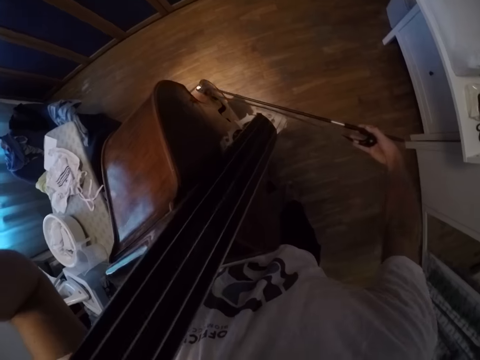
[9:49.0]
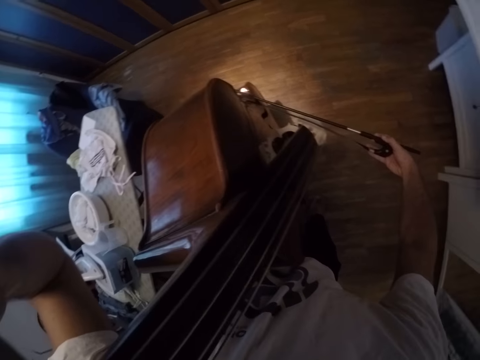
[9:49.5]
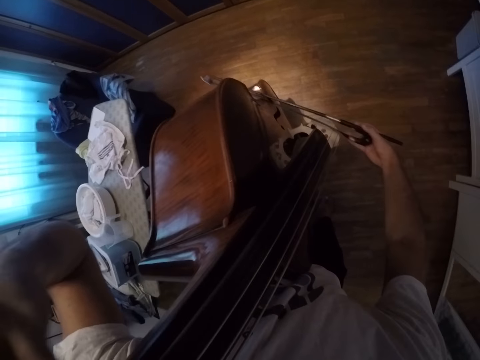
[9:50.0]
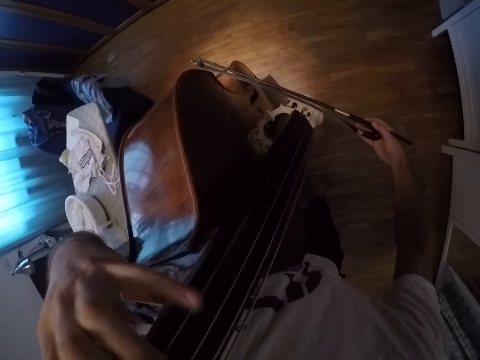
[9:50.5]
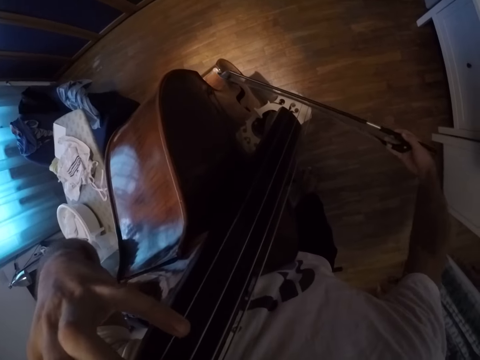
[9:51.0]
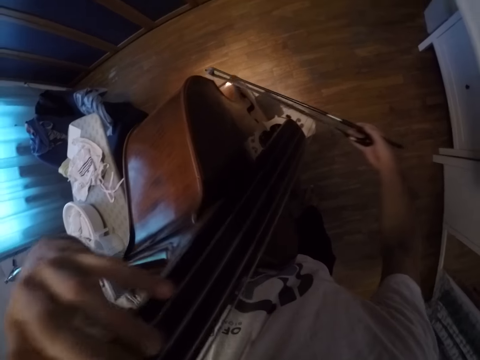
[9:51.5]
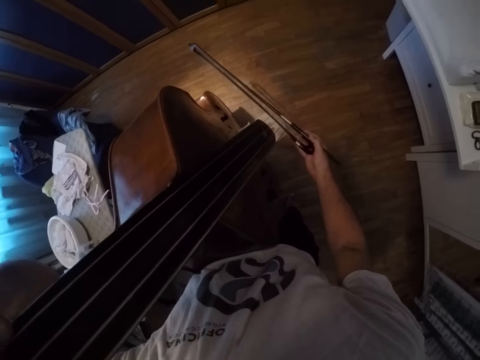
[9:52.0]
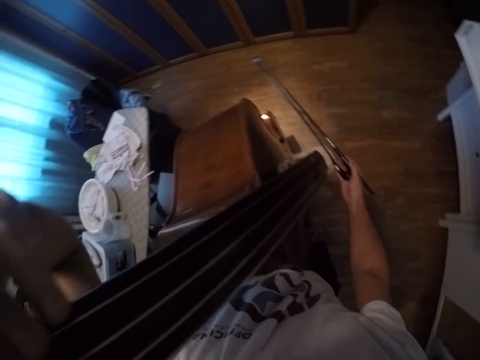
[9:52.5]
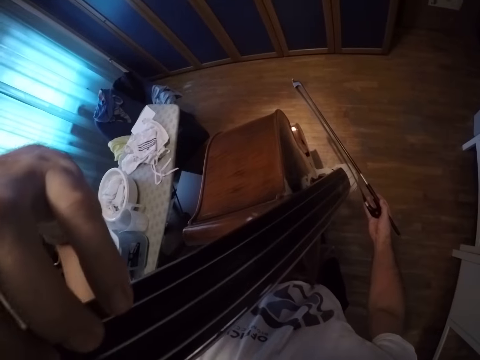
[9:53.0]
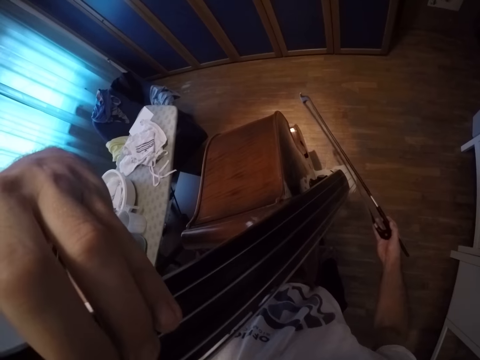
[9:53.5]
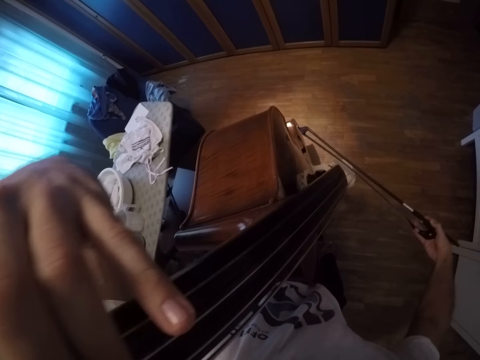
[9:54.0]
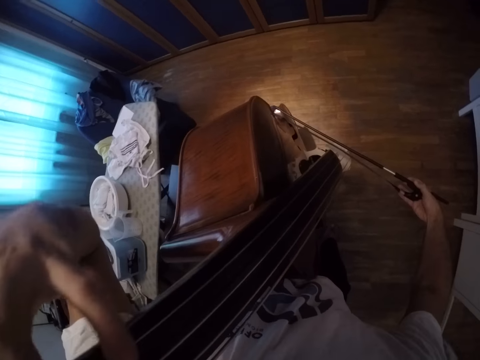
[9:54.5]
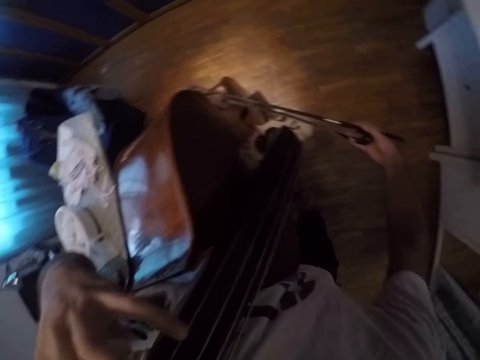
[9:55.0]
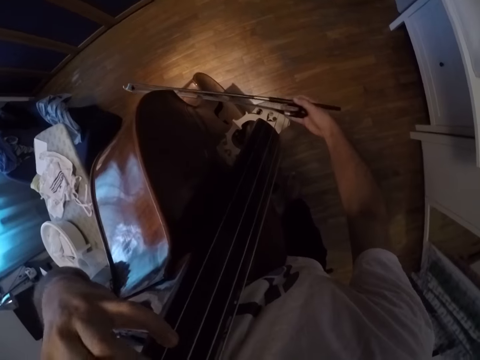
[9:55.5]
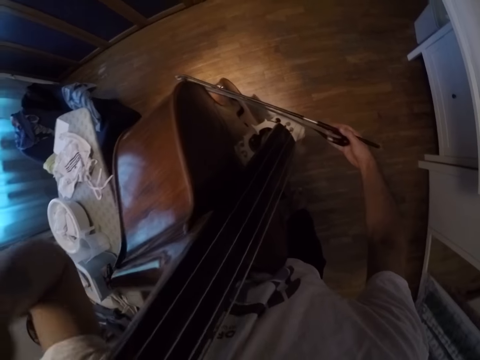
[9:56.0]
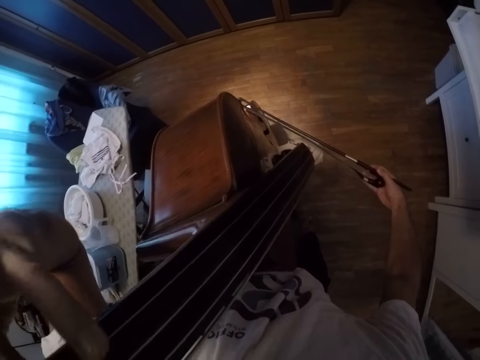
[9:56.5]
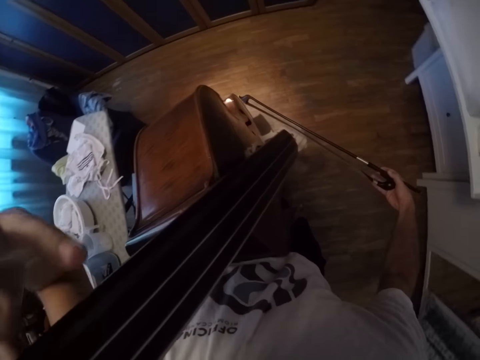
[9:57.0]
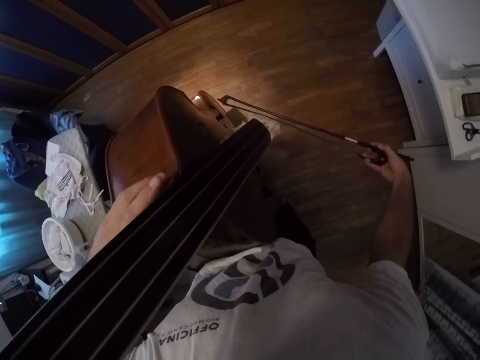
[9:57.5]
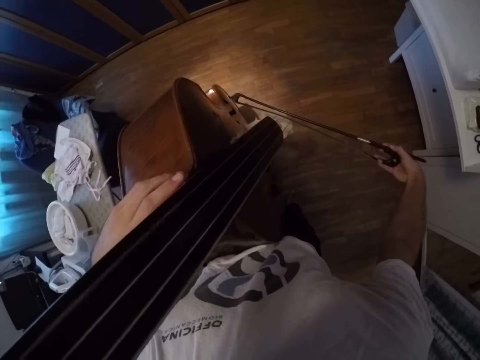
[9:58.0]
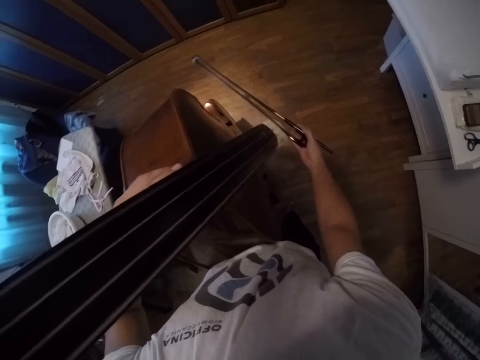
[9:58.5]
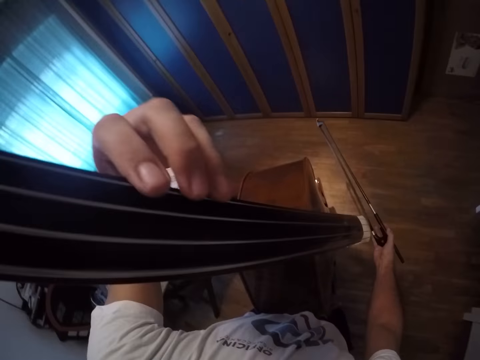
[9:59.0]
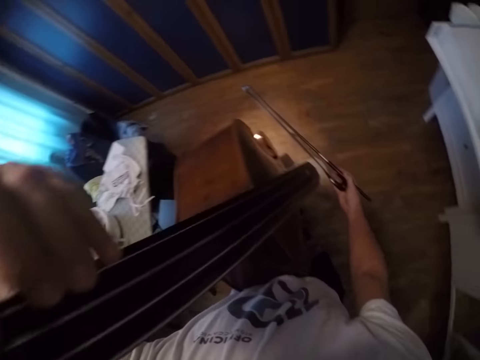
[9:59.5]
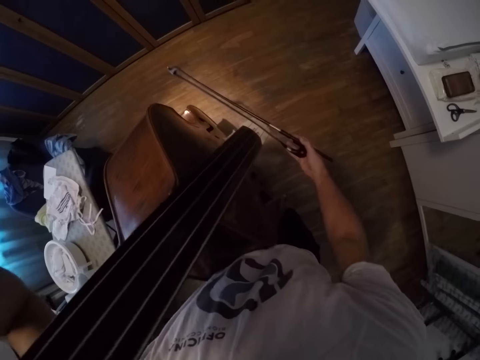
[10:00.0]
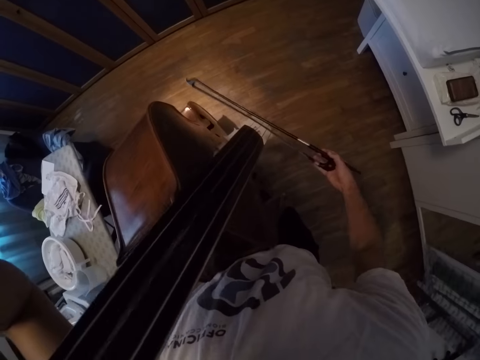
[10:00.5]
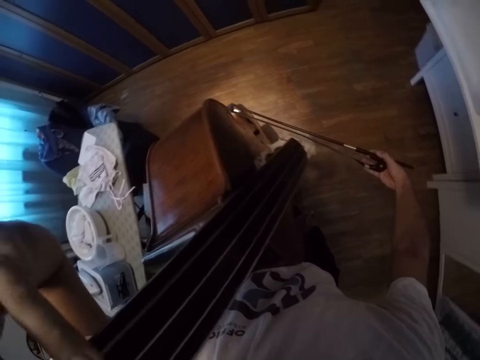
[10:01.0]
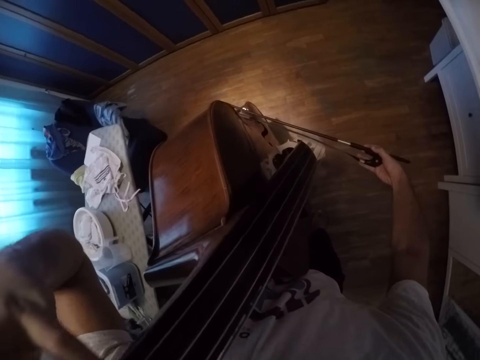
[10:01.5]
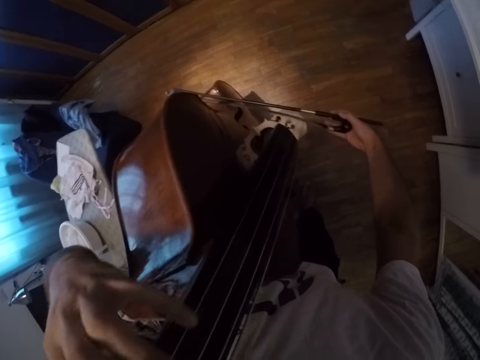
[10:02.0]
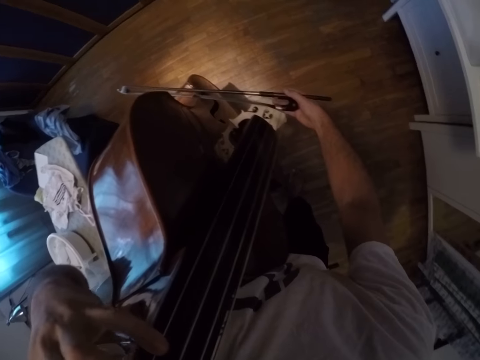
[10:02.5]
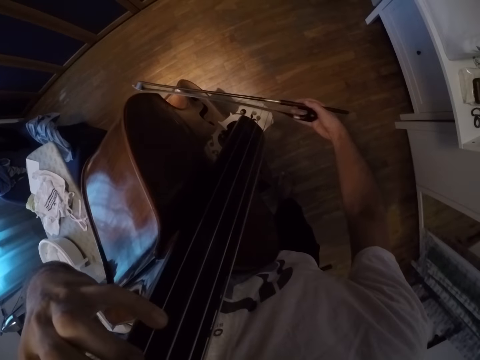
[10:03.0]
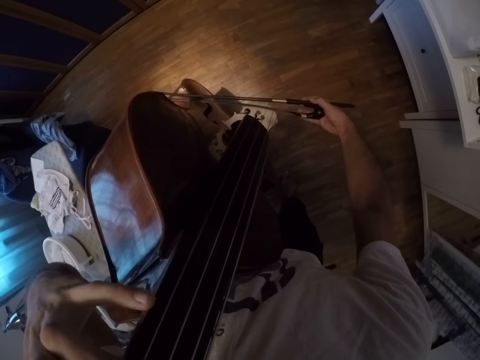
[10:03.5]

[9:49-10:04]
The camera wearer moves the right hand side to side. They play the violin.

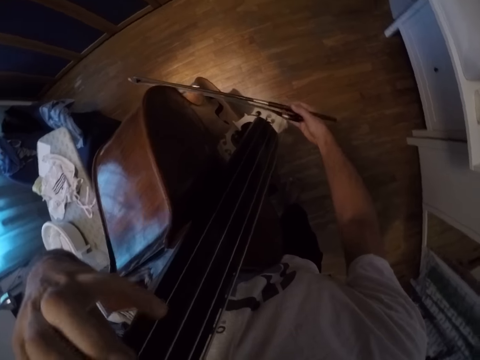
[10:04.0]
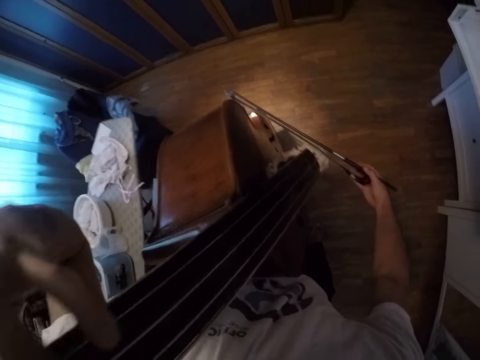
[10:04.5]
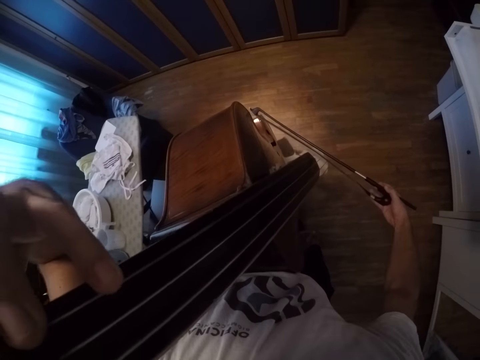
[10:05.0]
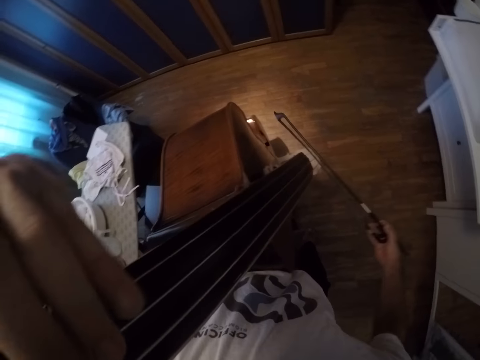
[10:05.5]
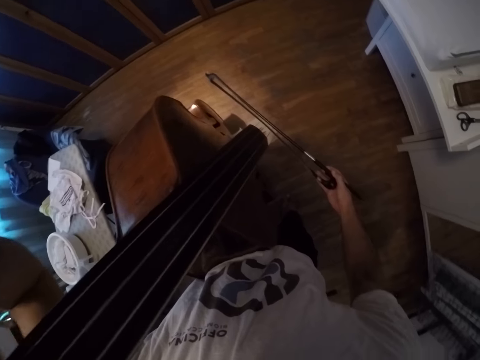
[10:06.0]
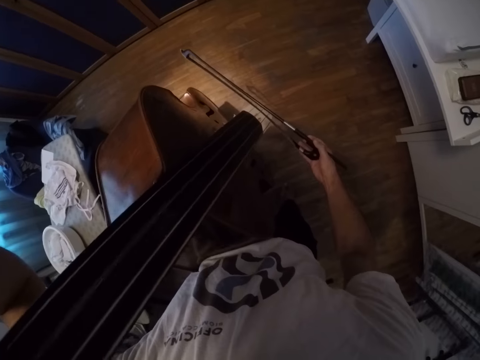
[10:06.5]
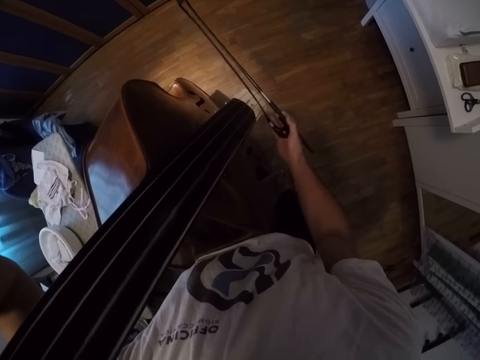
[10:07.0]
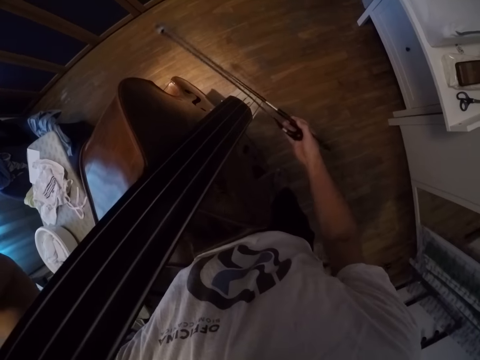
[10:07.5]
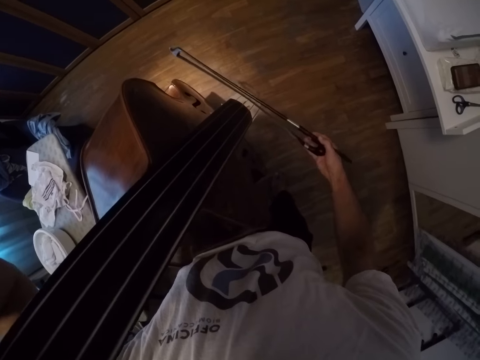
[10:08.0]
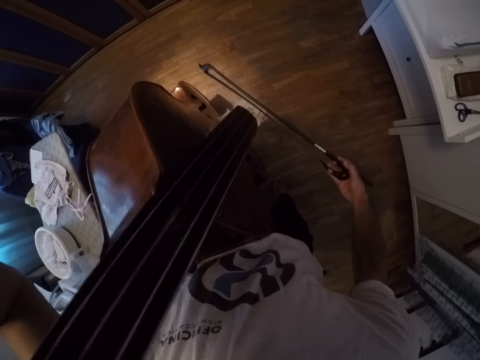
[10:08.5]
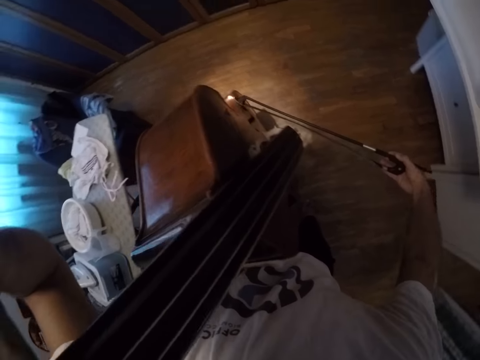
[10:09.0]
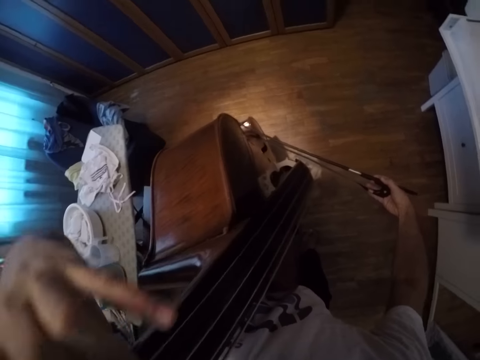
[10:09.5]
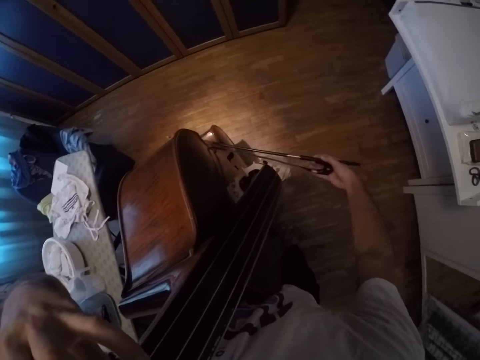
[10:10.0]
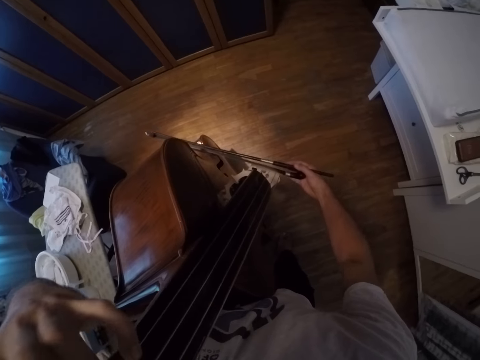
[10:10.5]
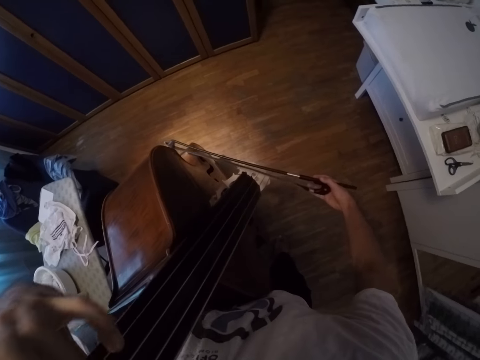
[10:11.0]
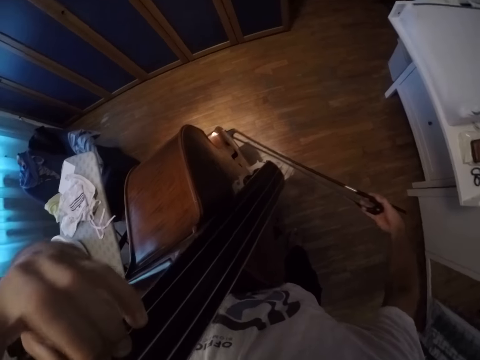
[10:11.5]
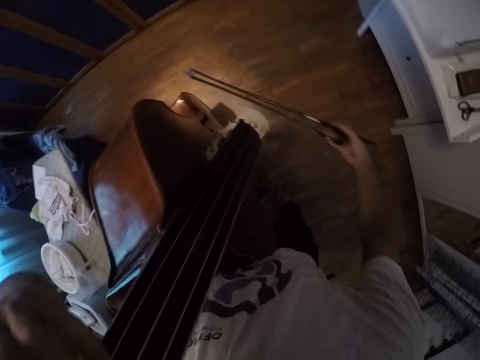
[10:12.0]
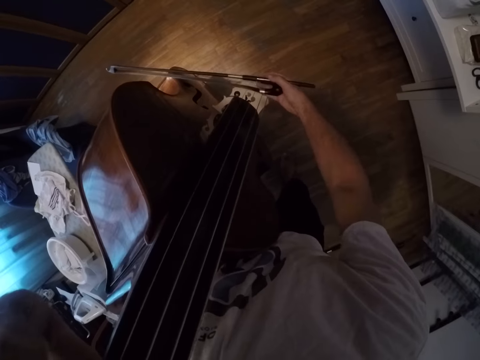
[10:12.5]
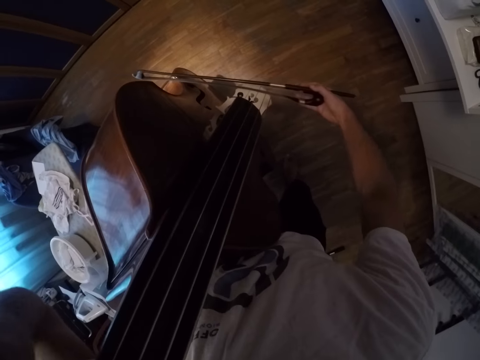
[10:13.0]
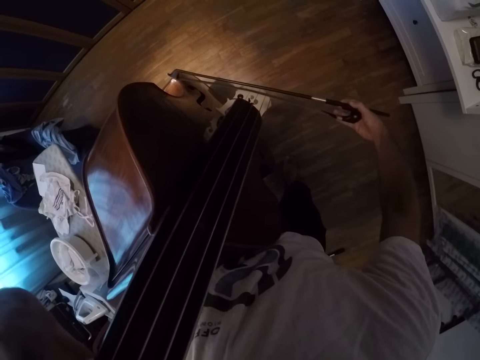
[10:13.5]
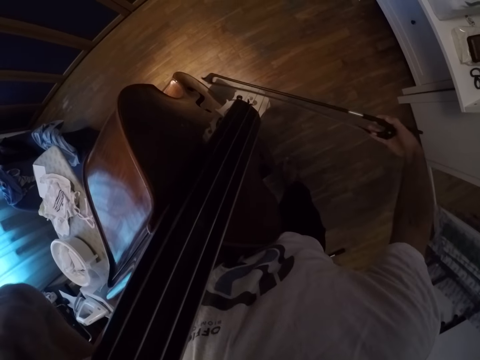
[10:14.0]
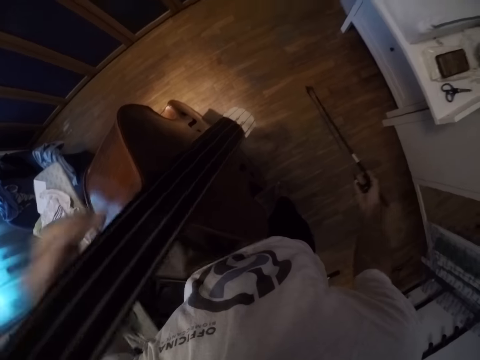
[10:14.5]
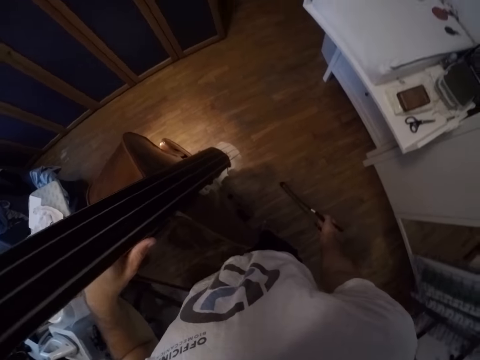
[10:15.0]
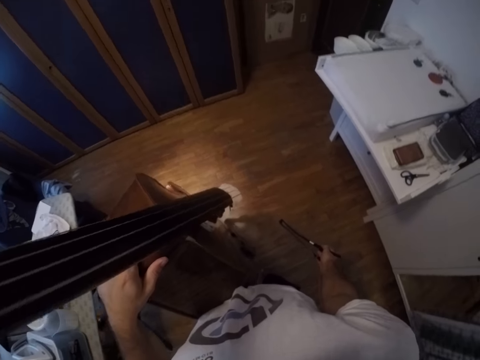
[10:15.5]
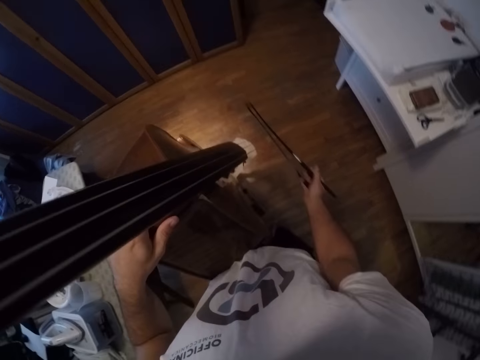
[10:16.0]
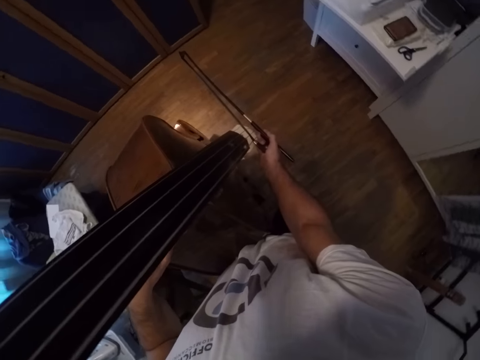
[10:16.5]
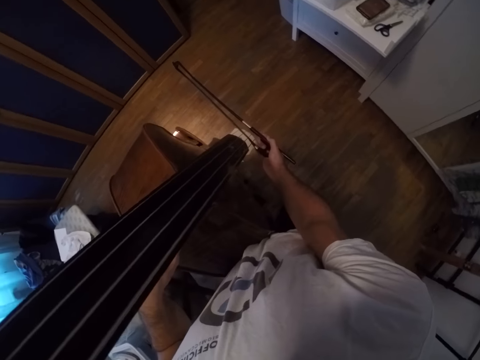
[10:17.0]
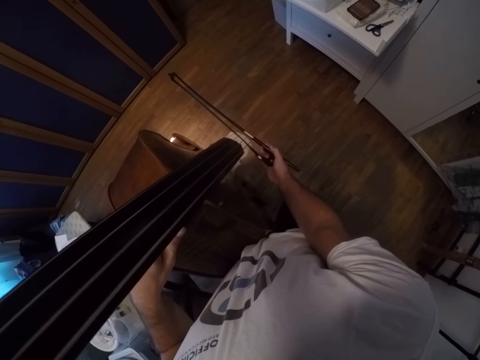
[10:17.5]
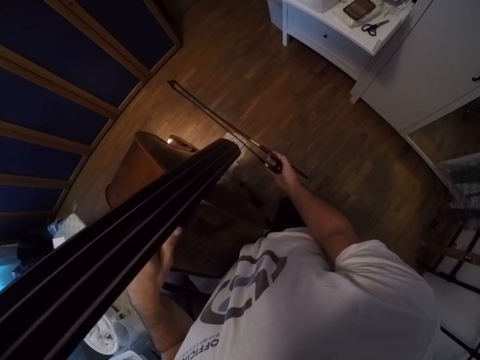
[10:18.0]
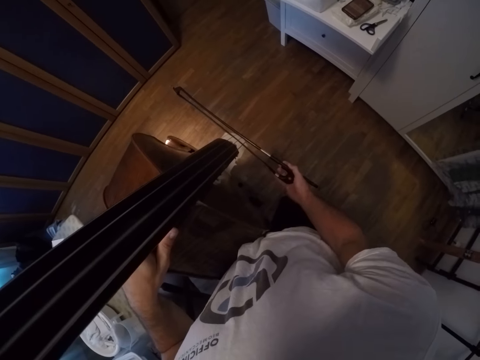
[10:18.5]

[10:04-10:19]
The camera wearer plays the violin. They stop playing the violin. They start playing the violin.
